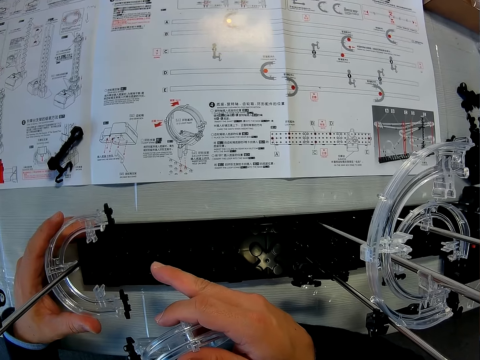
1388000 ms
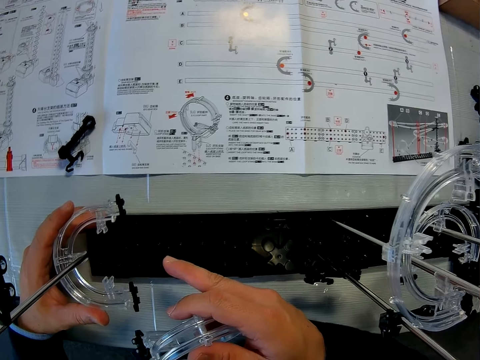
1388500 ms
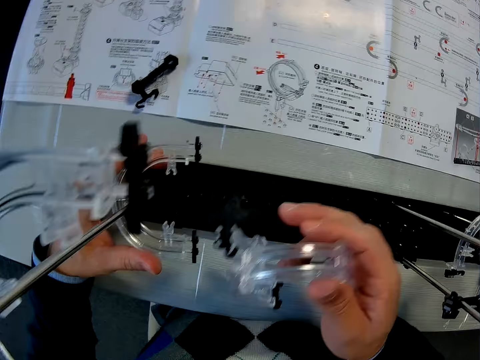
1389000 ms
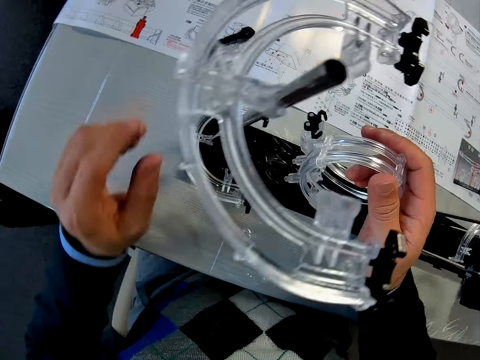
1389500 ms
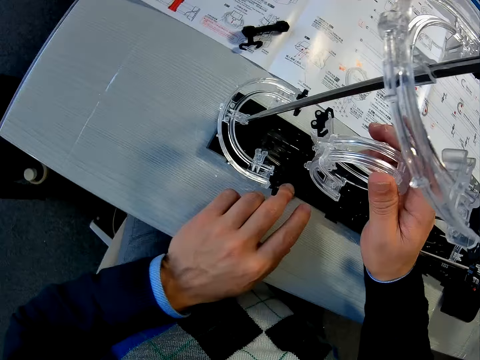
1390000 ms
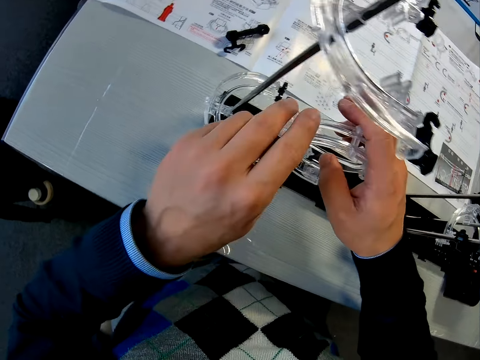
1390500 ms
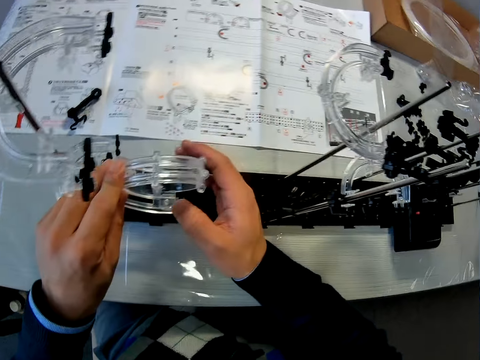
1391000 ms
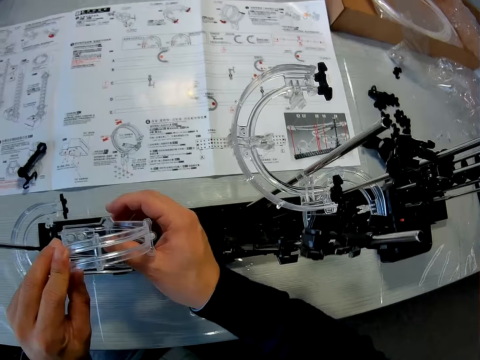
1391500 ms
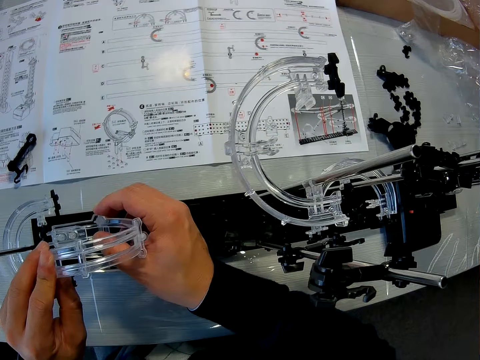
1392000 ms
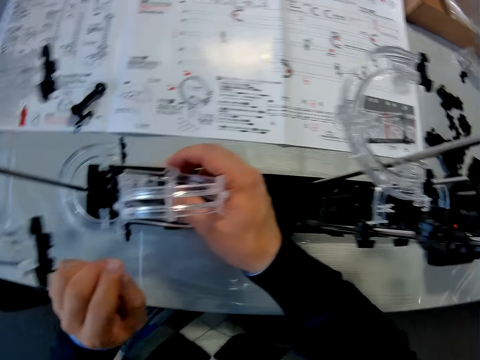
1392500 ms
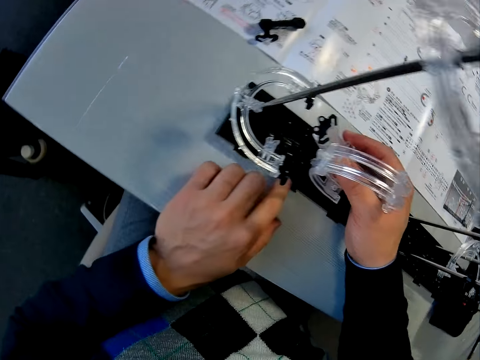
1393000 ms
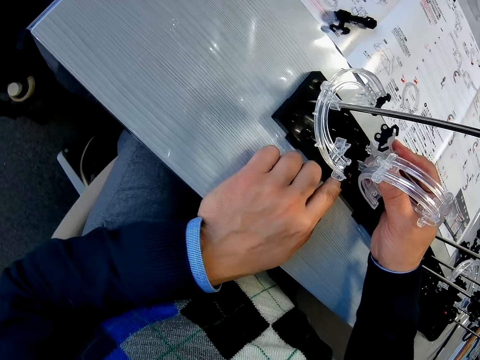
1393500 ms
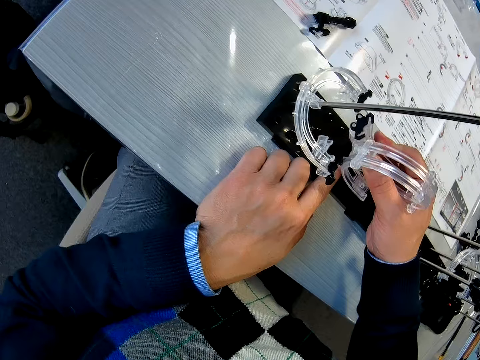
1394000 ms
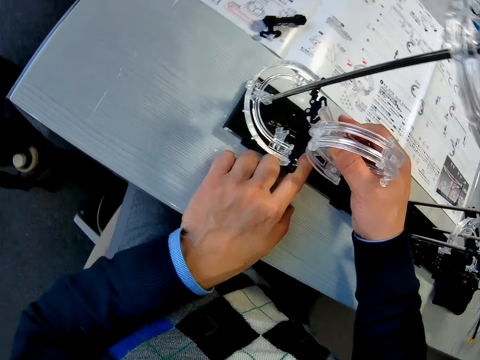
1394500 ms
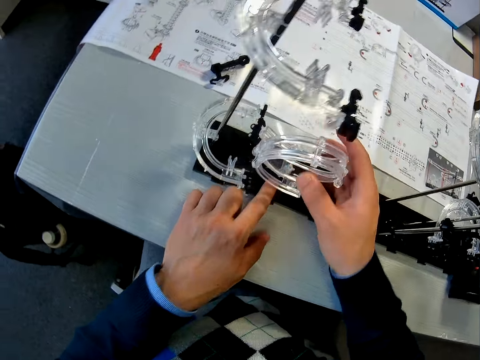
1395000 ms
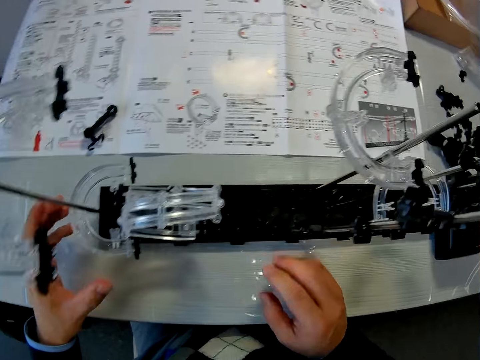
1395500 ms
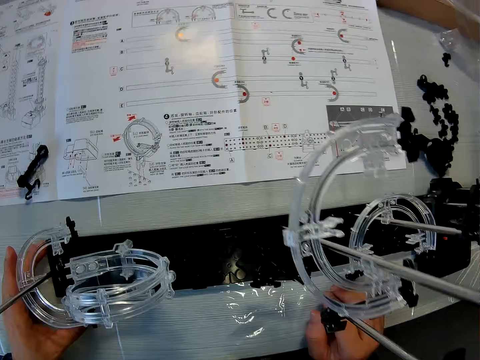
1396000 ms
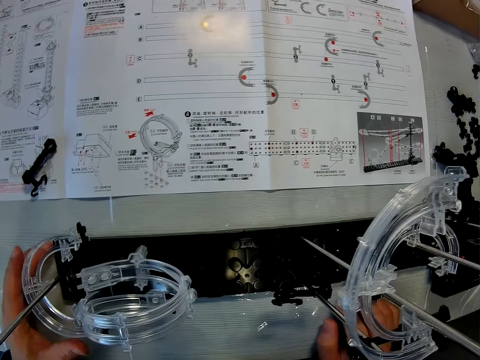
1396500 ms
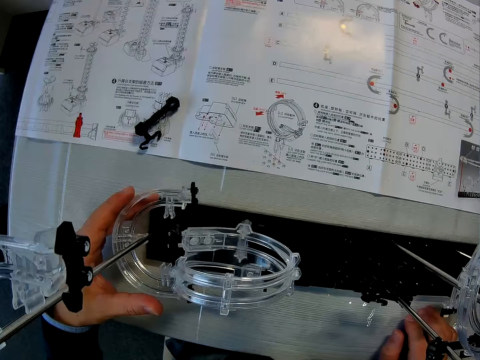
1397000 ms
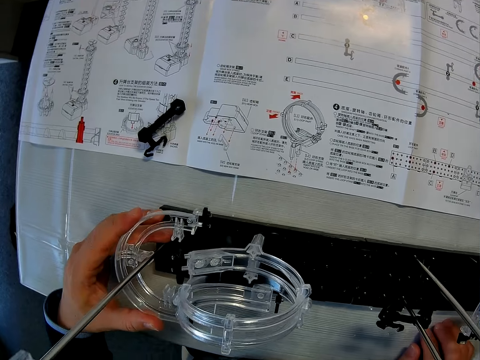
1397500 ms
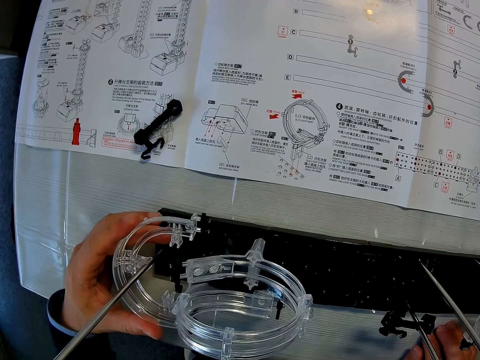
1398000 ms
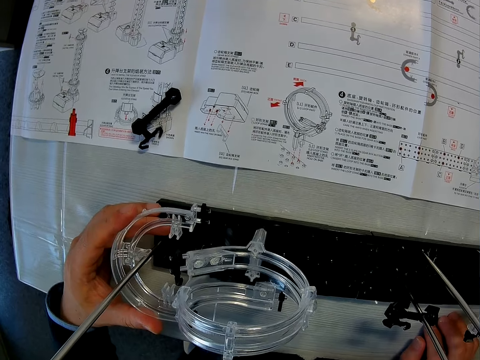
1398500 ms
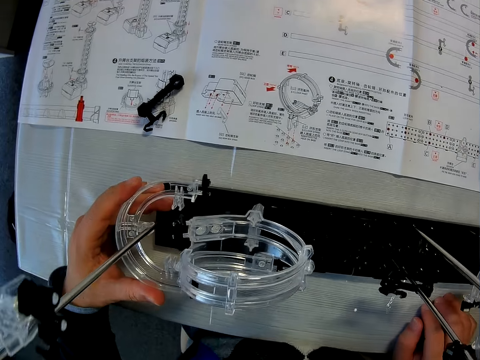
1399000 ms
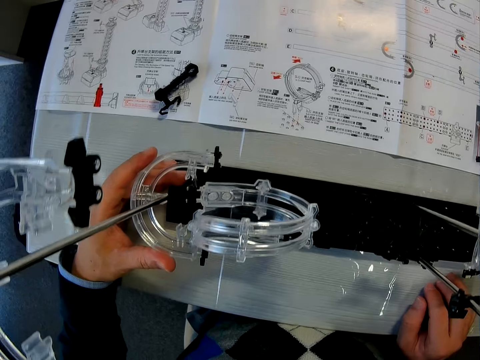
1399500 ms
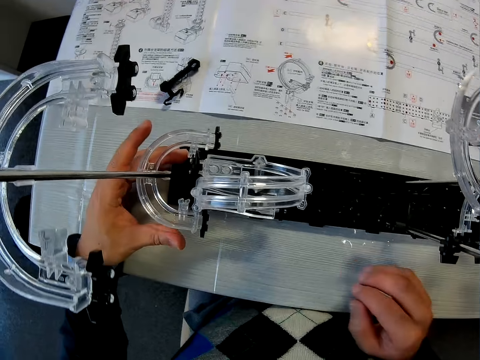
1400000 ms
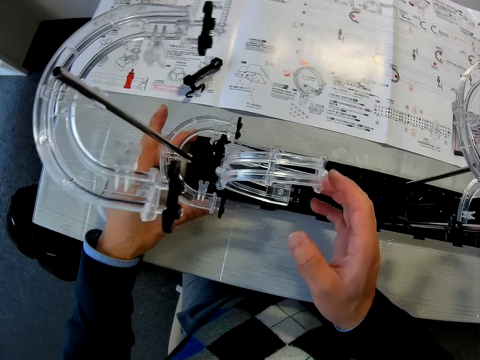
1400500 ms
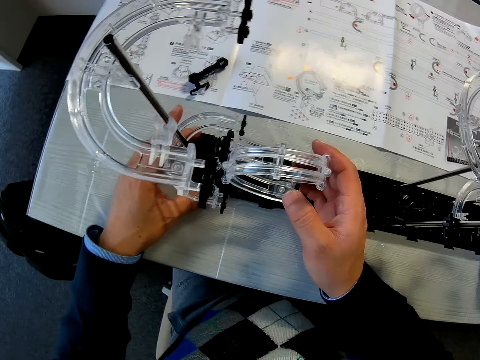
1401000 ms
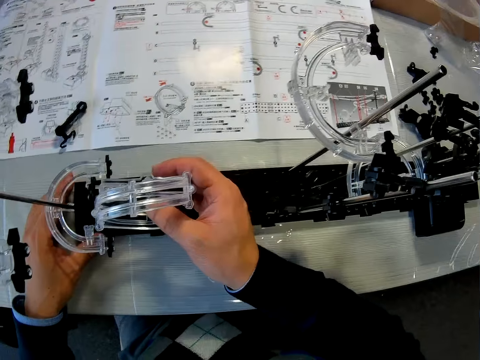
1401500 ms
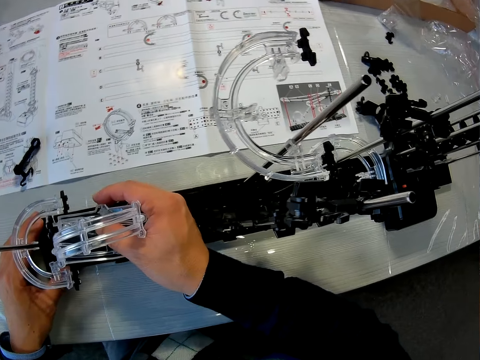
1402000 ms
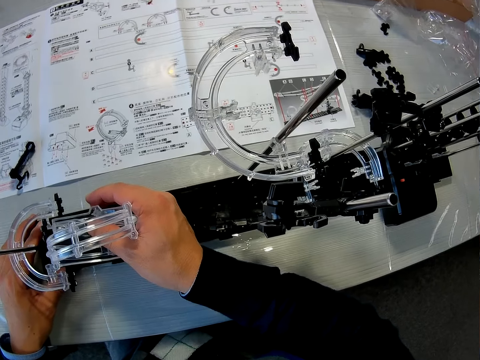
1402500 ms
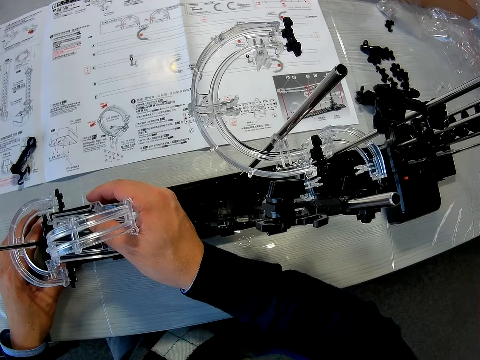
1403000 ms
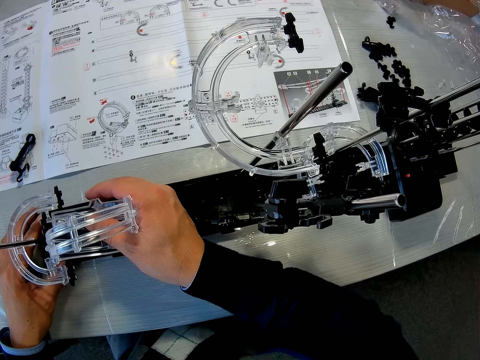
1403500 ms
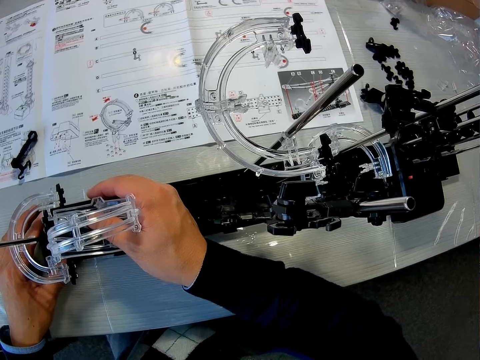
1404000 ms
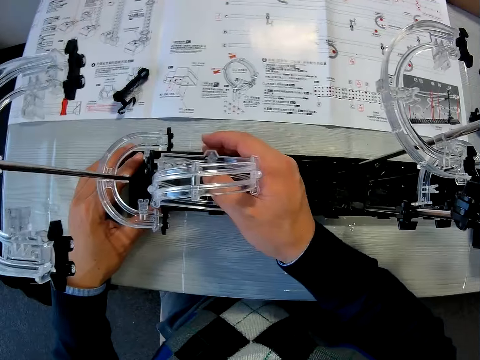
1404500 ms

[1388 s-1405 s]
The camera wearer places the loop part on the base of the space rail rocket toy. They press the space rail. They touch the base of the space rail rocket toy on the table. They adjust a corner part on a shaft. They touch the loop part of the space rail rocket toy on the base.

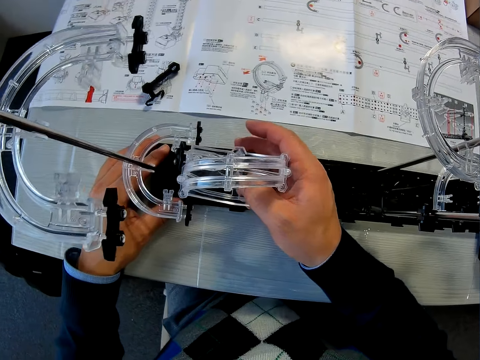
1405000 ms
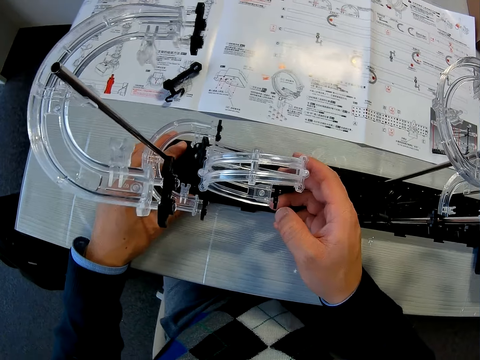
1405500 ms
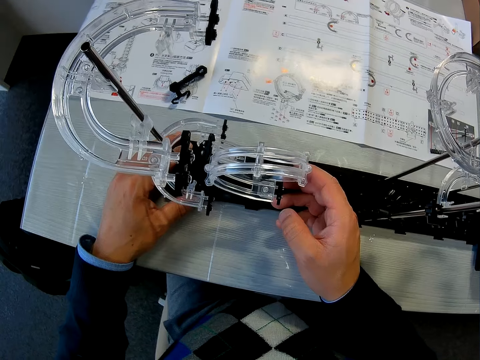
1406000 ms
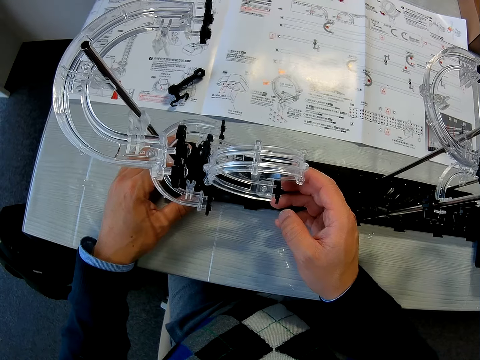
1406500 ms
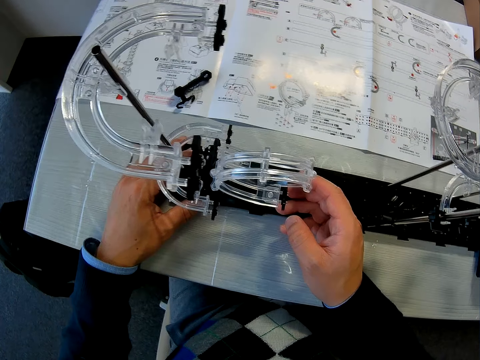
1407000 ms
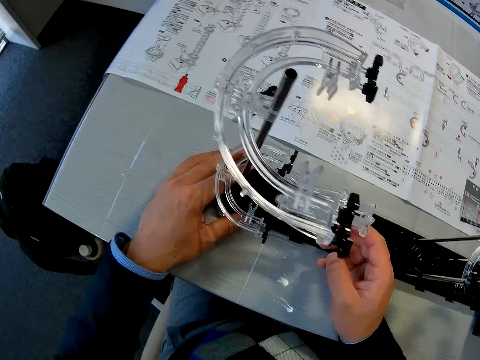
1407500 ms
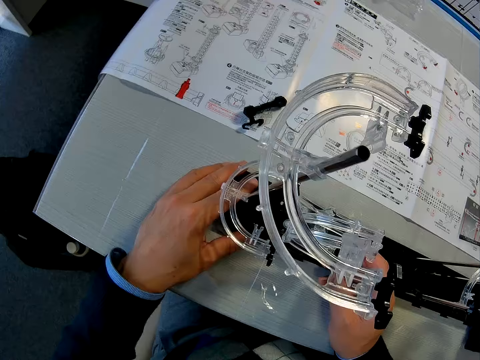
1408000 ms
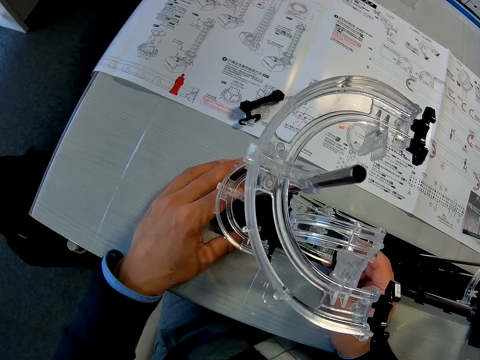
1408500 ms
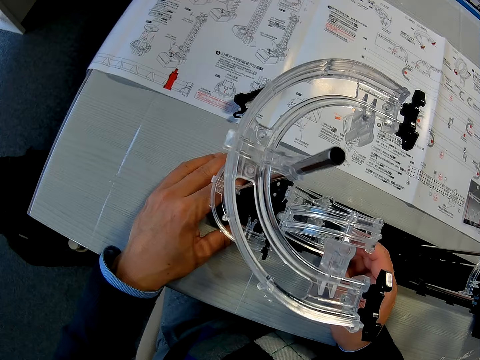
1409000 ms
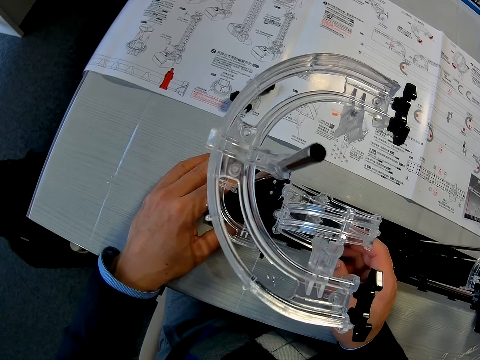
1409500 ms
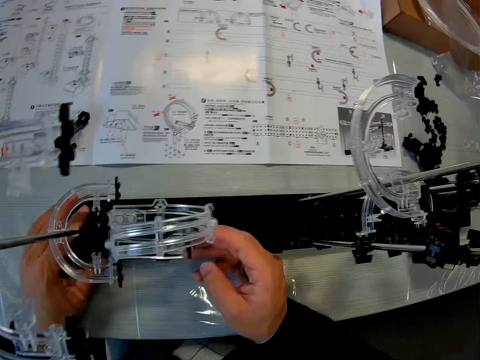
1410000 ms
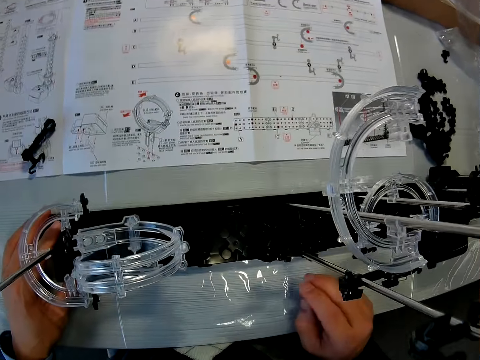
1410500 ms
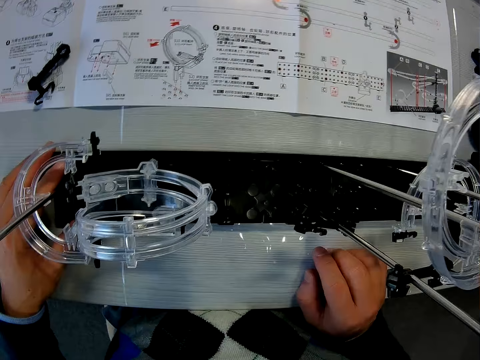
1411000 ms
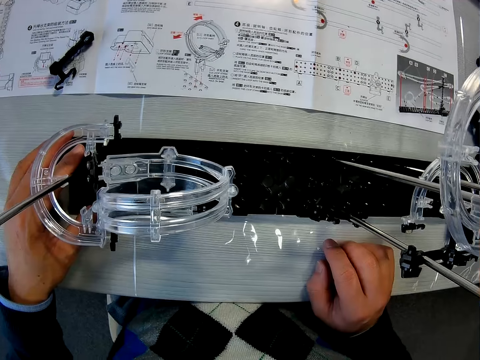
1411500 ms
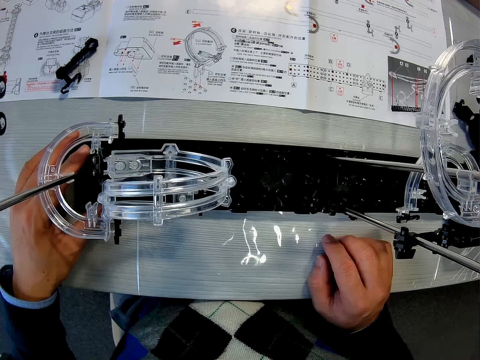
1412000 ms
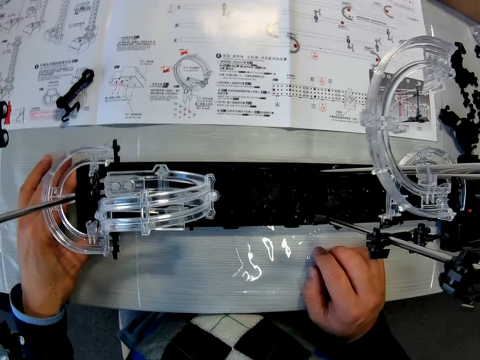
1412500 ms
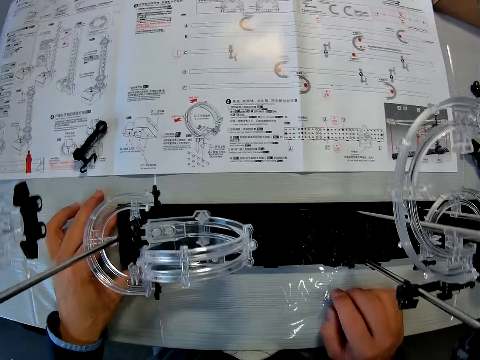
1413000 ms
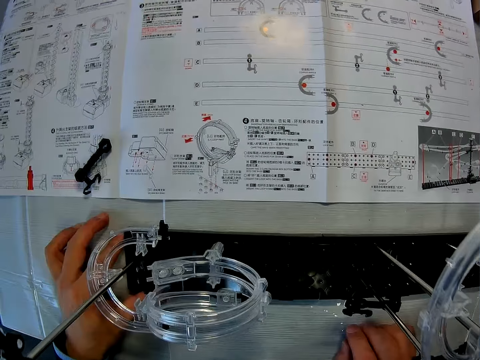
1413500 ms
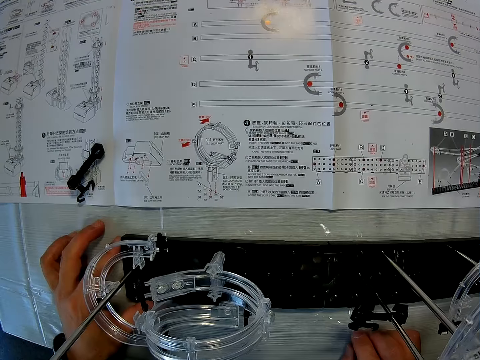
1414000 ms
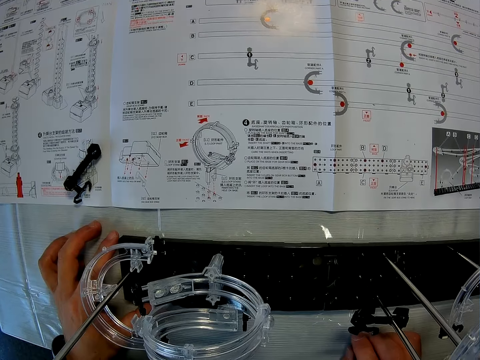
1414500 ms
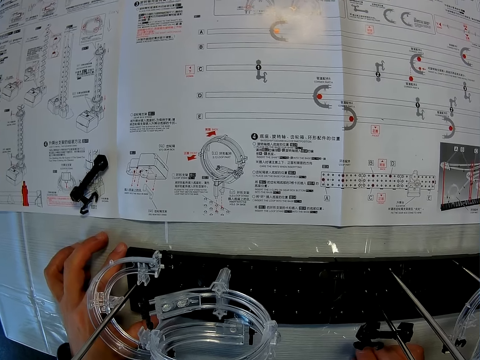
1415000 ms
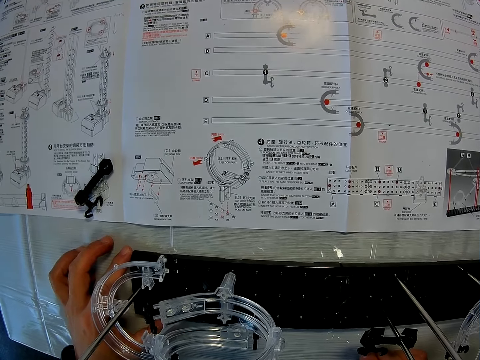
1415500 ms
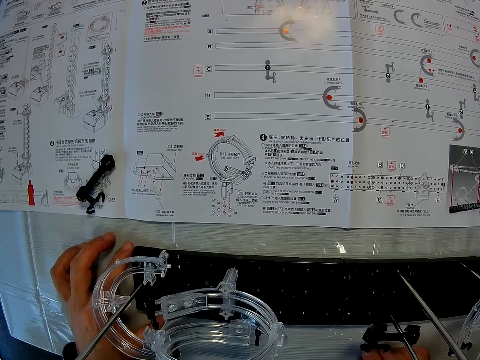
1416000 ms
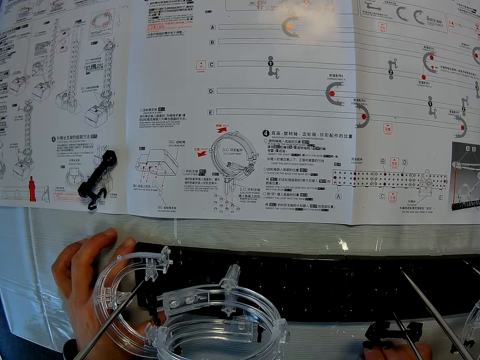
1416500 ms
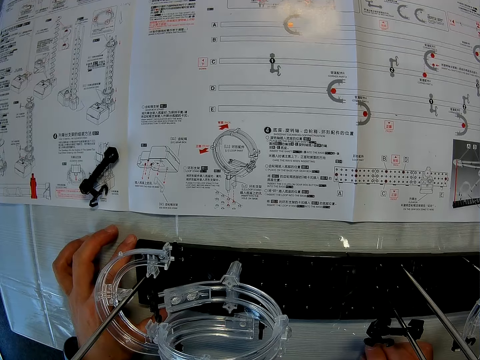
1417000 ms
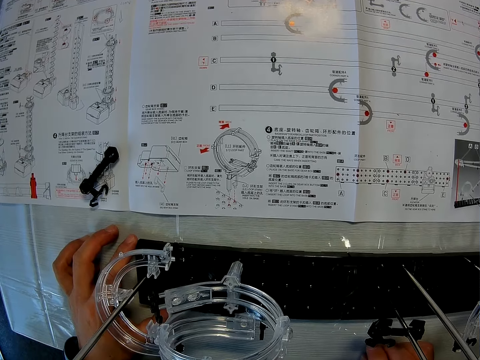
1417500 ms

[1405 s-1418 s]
The camera wearer touches the base of the space rail rocket toy on the table. They observe the manual.
